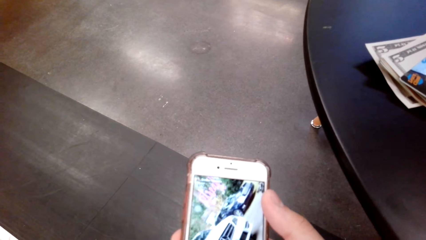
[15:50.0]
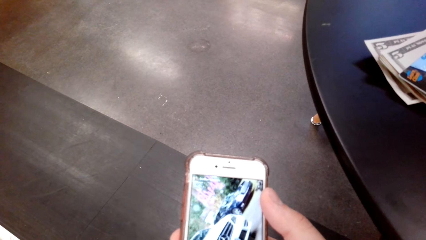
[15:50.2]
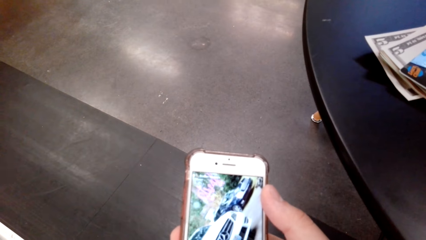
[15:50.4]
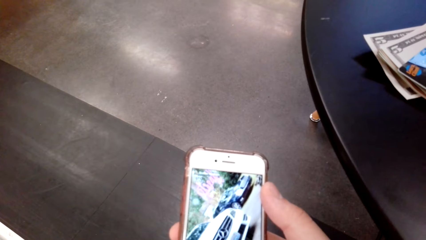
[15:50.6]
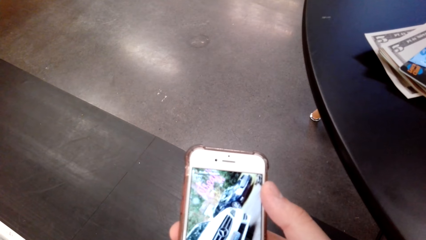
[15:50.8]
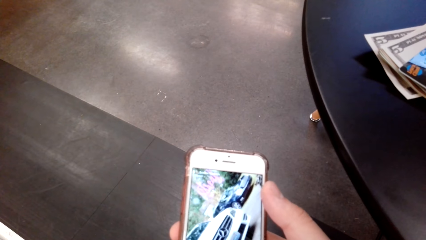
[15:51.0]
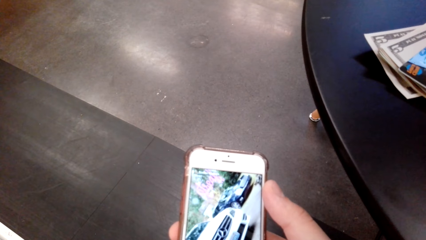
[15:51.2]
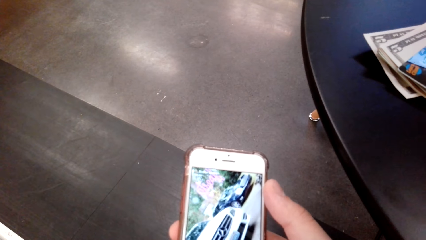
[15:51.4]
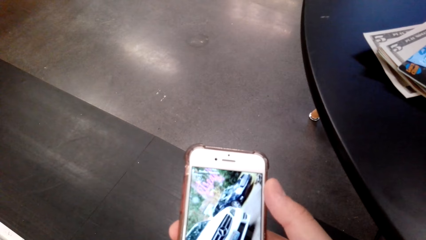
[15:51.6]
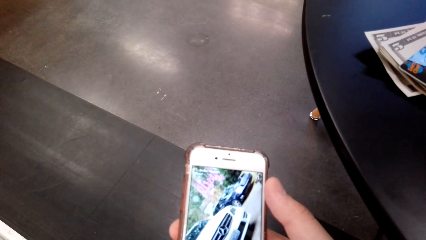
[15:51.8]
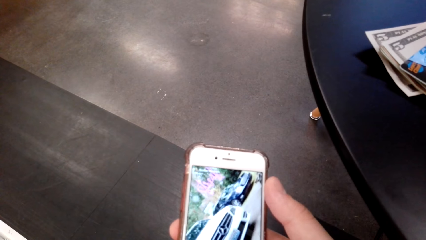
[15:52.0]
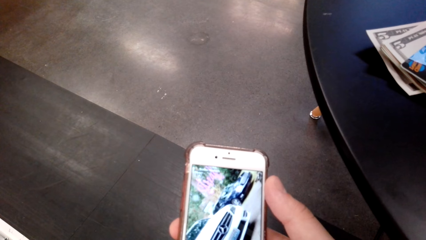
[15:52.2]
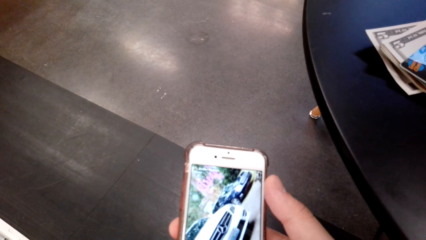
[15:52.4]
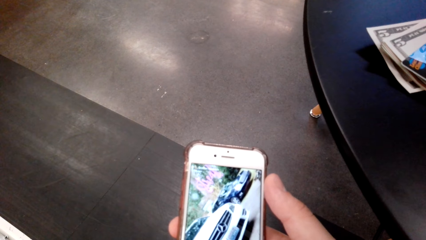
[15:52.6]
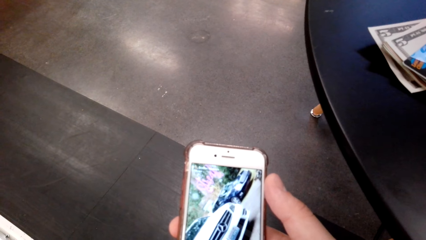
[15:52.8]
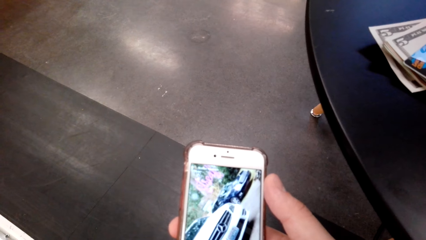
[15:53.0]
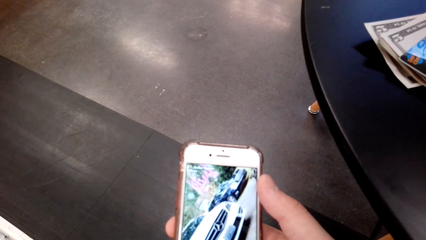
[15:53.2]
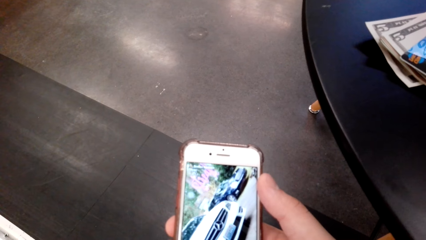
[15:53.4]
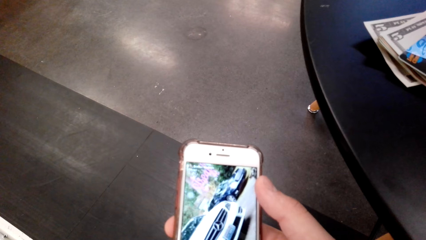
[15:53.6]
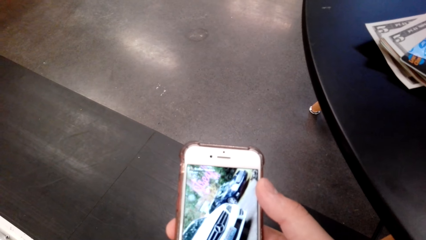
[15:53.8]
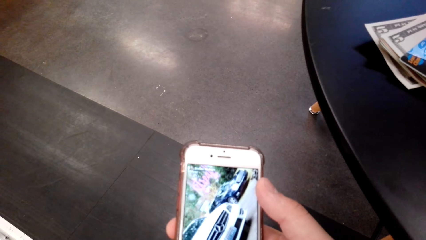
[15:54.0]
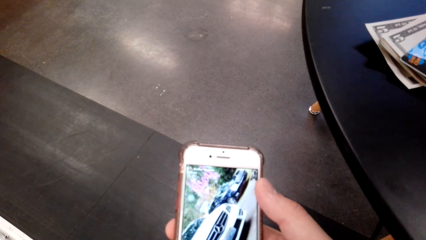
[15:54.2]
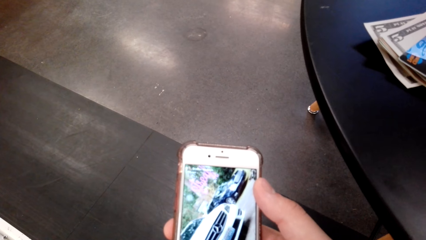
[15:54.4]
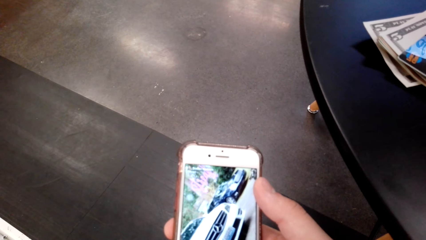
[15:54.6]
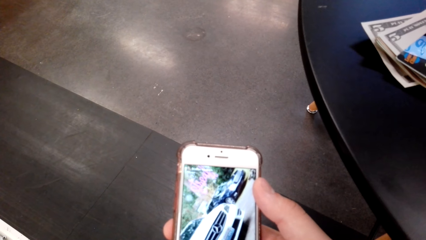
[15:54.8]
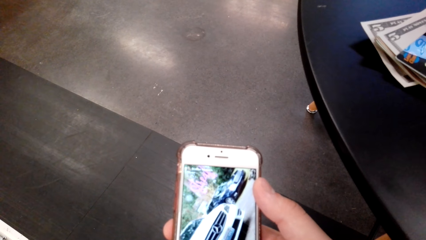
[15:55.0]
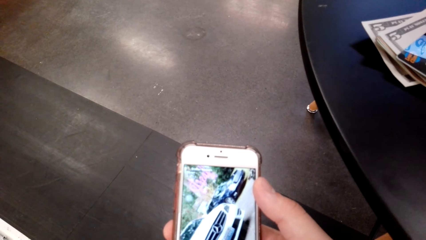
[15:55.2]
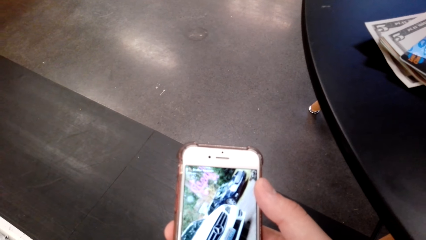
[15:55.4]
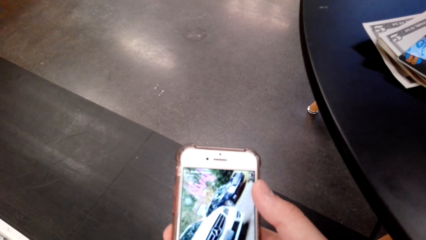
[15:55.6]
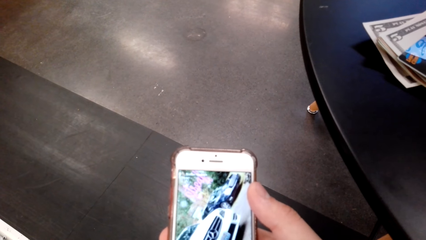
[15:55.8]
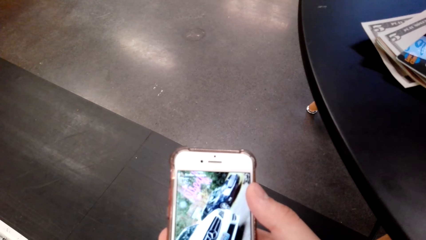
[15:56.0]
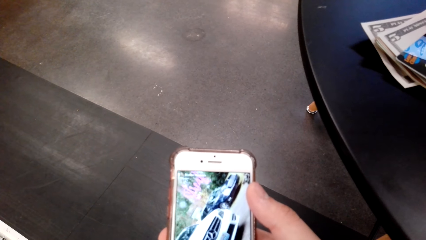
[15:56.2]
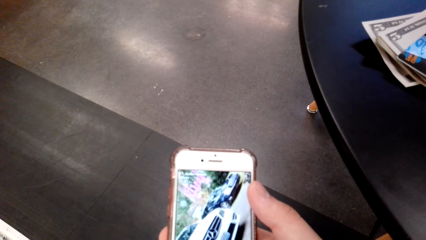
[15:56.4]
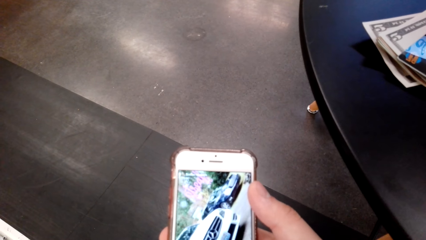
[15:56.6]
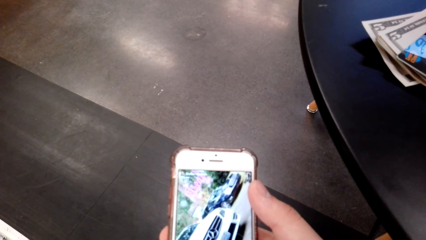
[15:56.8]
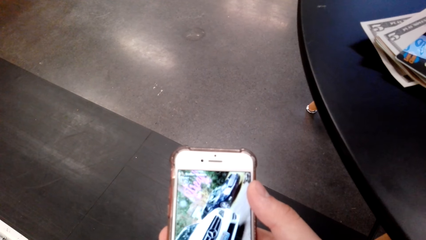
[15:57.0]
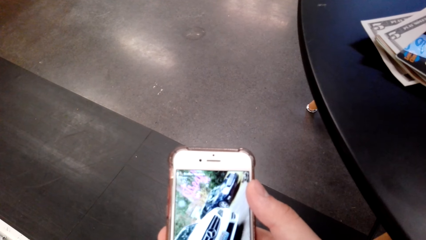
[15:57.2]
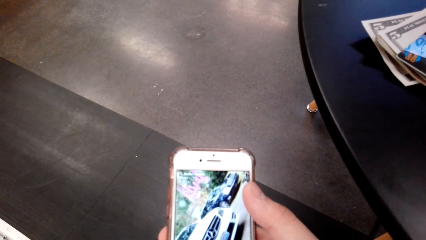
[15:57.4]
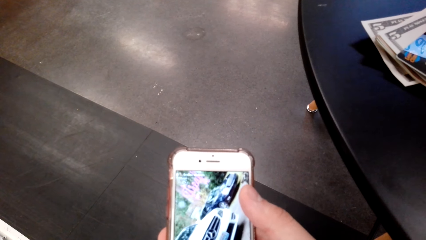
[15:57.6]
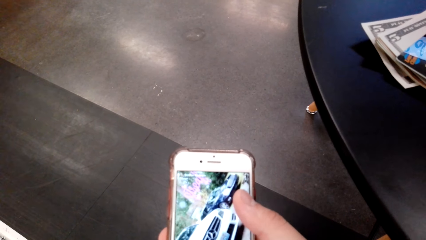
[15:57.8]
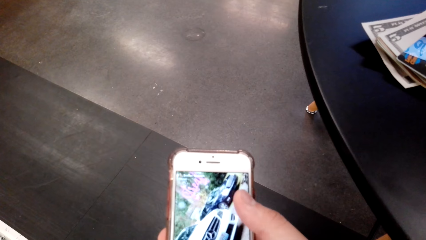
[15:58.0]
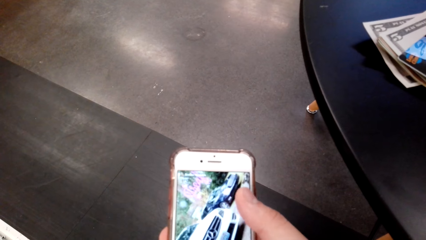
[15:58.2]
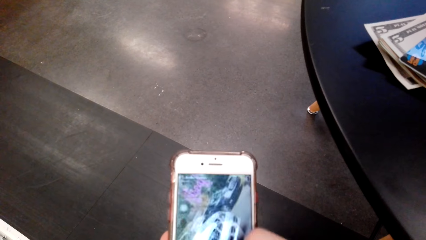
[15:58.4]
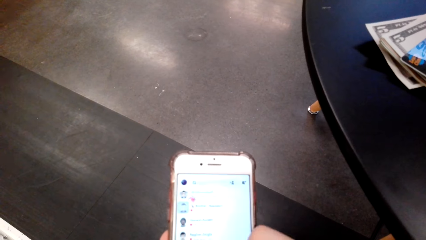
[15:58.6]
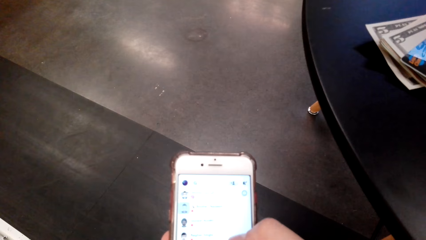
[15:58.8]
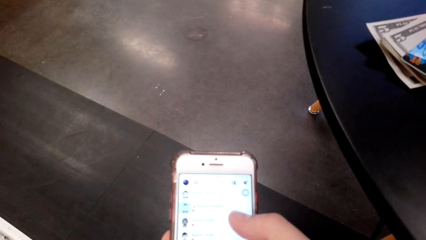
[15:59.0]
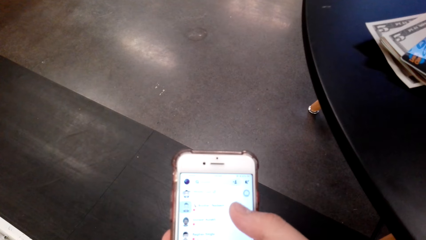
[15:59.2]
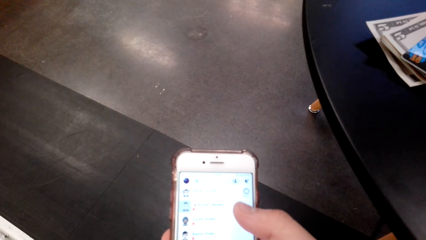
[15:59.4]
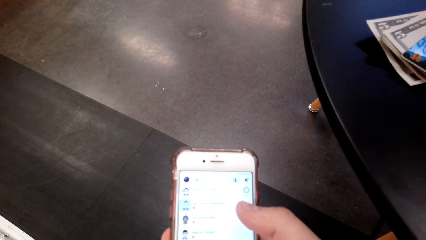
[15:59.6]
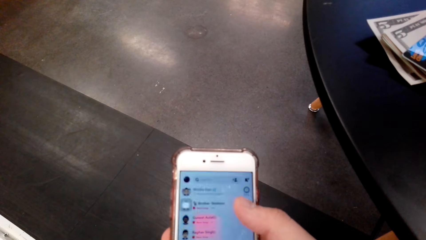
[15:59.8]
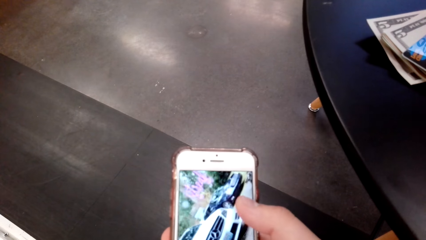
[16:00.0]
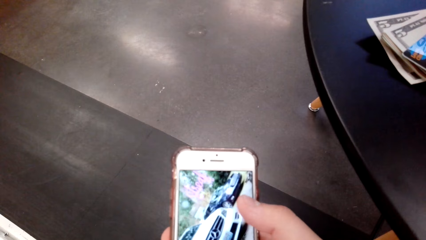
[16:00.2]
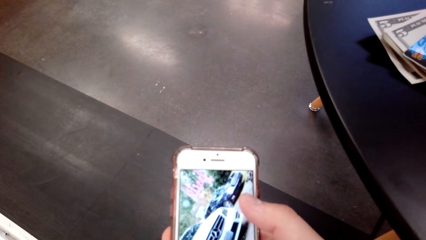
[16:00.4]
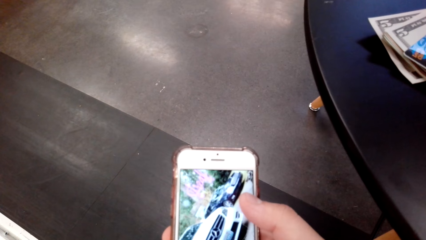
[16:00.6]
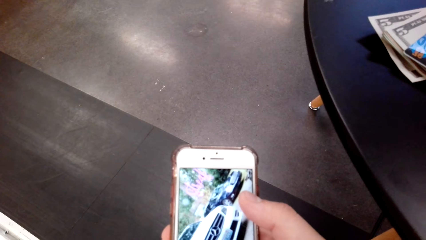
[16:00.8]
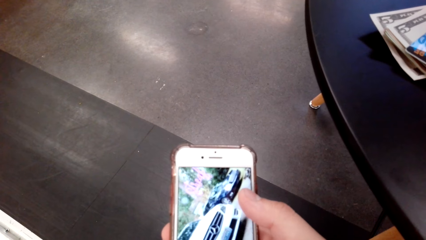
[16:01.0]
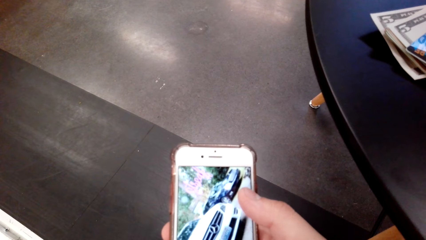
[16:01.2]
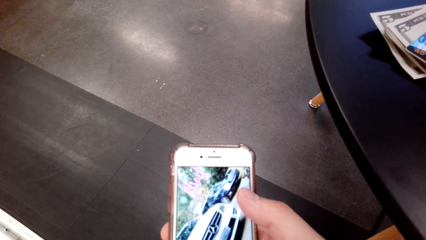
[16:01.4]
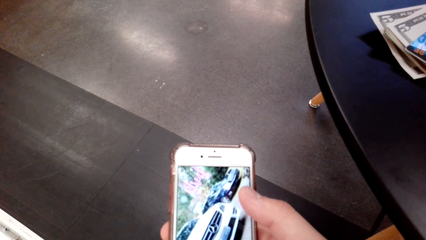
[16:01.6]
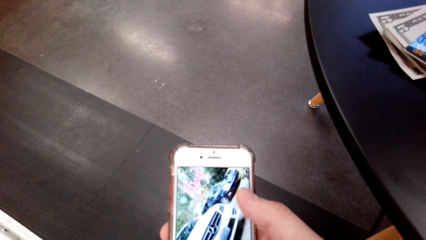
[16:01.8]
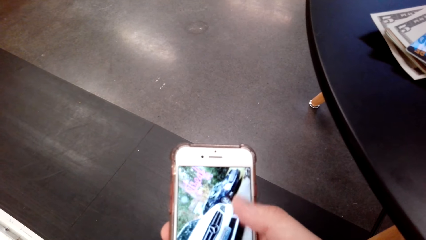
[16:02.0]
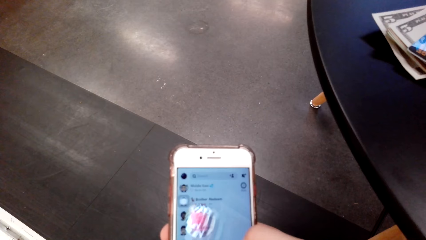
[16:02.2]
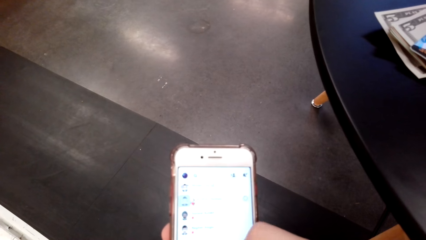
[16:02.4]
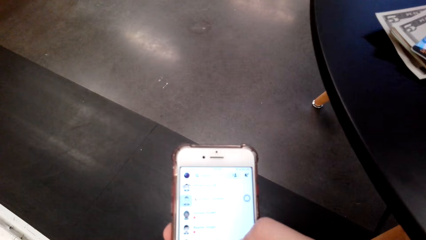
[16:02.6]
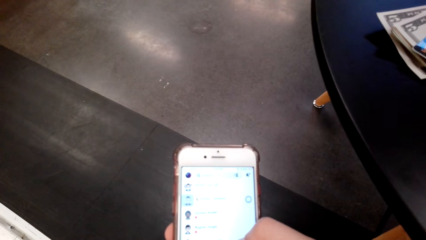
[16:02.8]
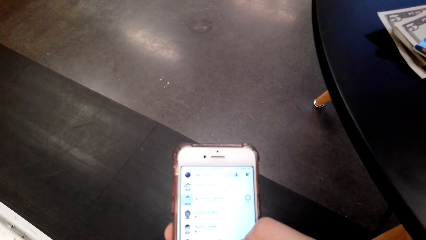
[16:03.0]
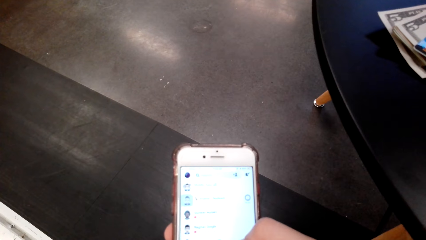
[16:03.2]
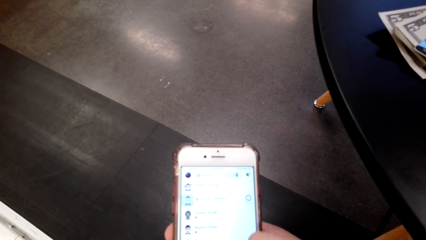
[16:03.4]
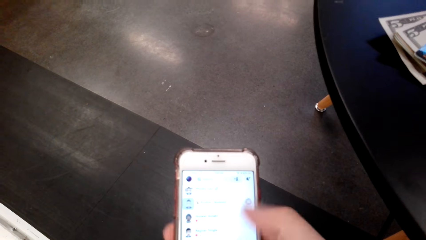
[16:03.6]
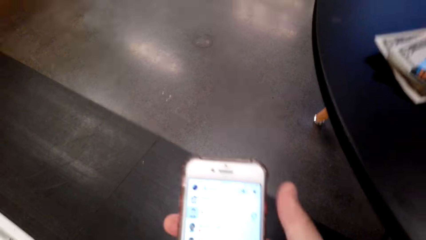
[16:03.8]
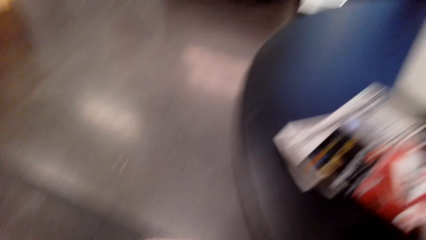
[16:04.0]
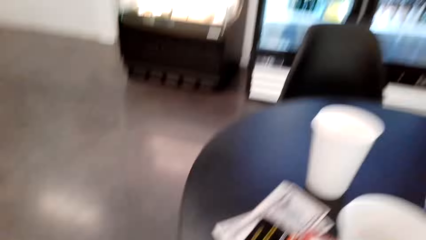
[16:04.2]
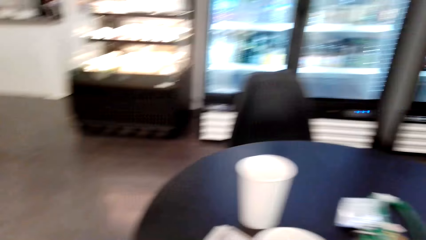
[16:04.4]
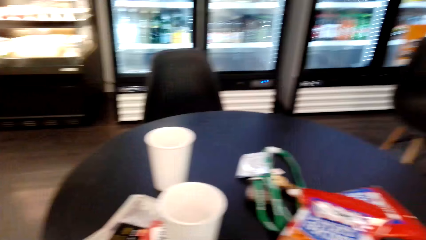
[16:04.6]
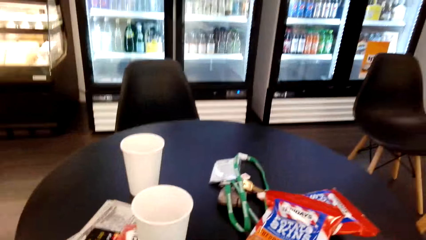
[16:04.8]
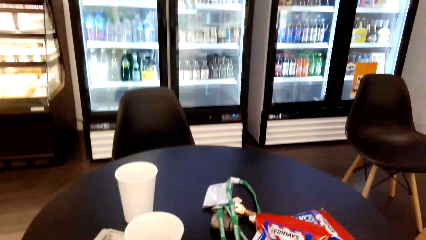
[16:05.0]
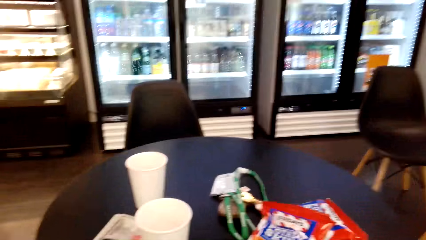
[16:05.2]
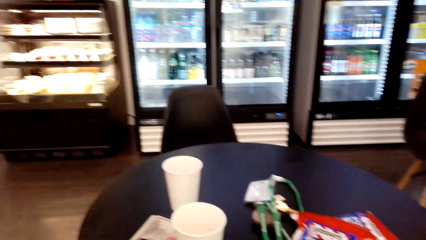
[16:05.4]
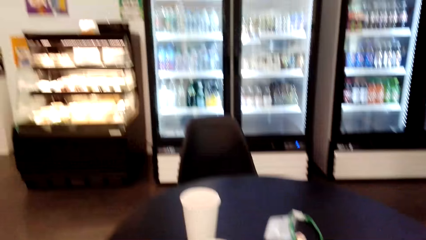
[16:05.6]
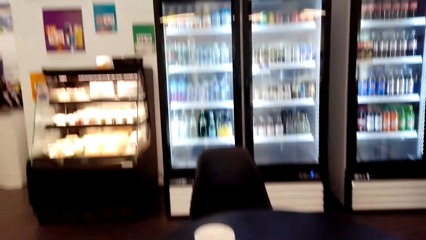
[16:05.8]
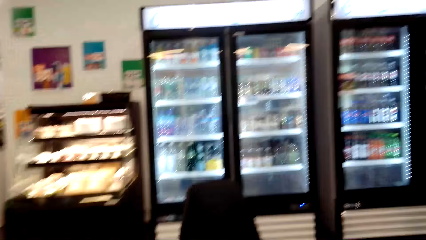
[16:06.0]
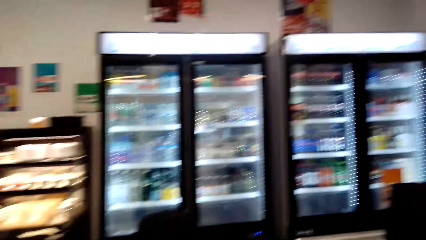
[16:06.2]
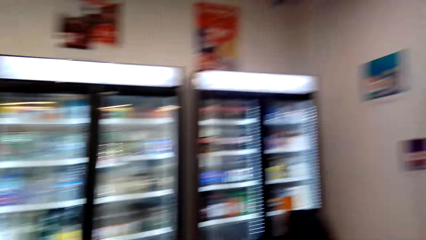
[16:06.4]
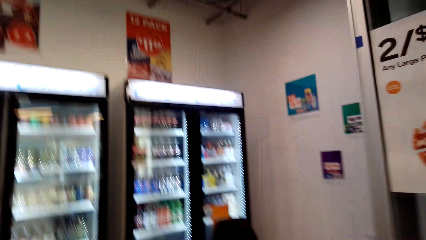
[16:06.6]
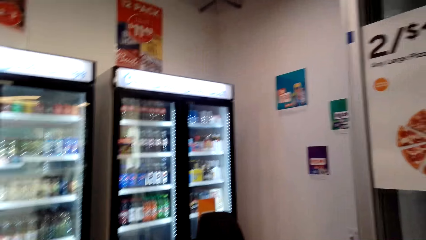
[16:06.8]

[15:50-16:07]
The camera wearer stares at their cellphone. They scroll their cellphone. They move the camera around.
